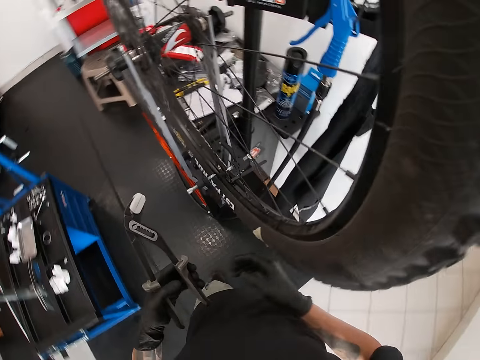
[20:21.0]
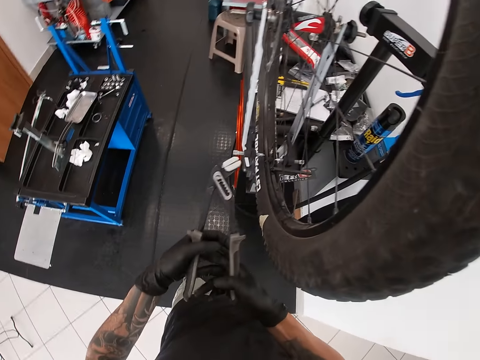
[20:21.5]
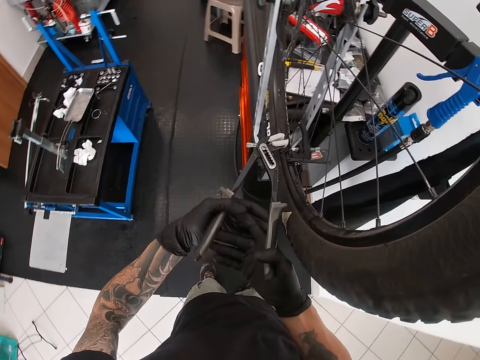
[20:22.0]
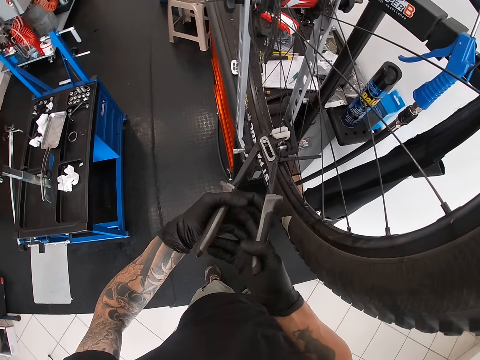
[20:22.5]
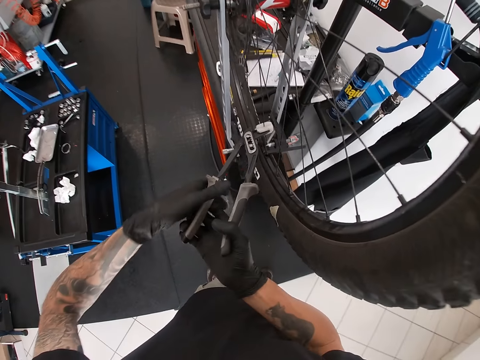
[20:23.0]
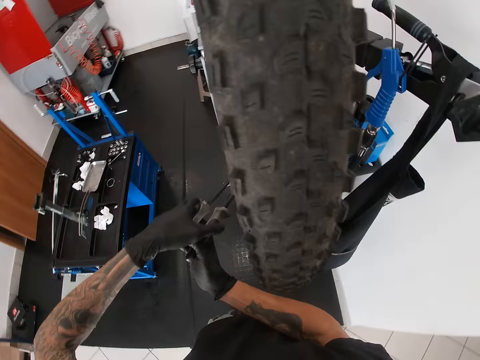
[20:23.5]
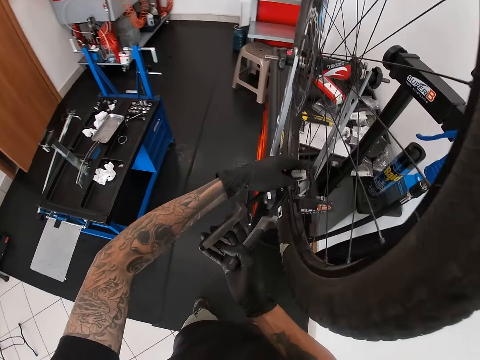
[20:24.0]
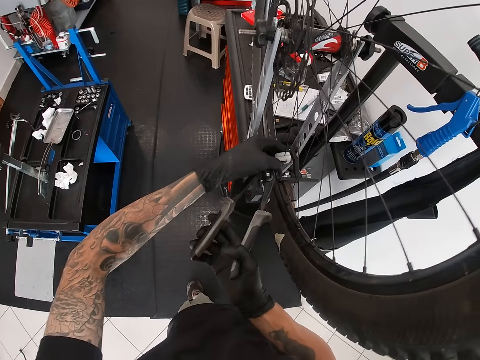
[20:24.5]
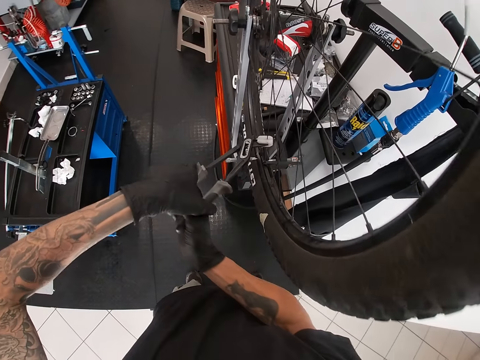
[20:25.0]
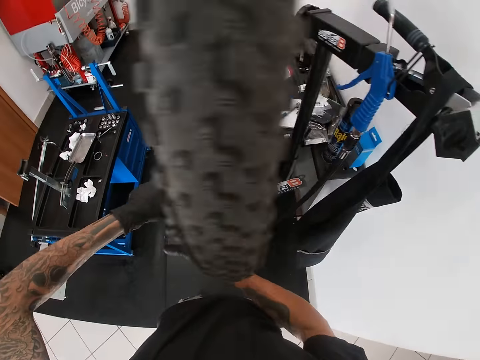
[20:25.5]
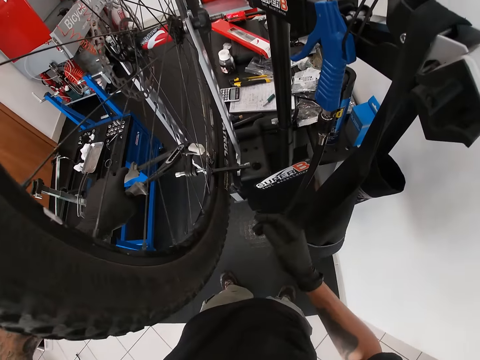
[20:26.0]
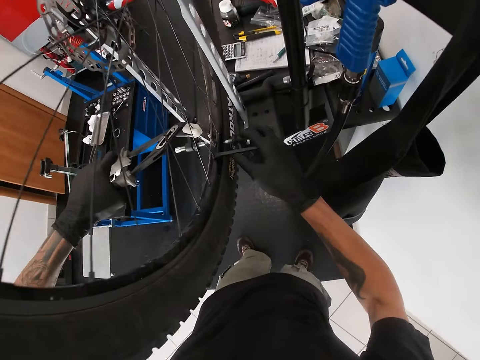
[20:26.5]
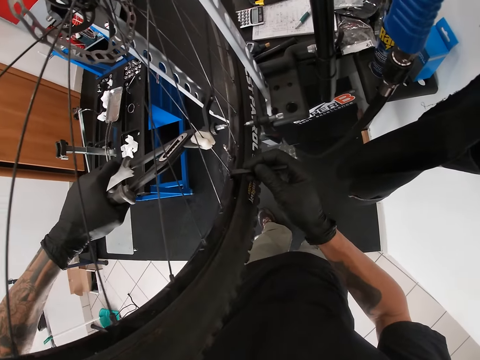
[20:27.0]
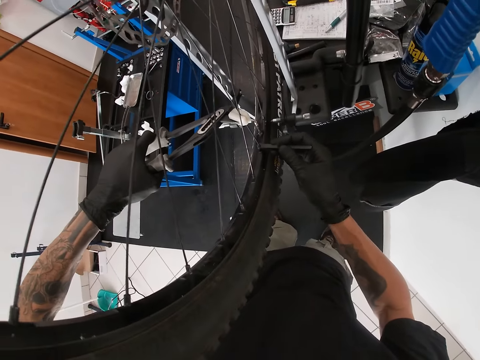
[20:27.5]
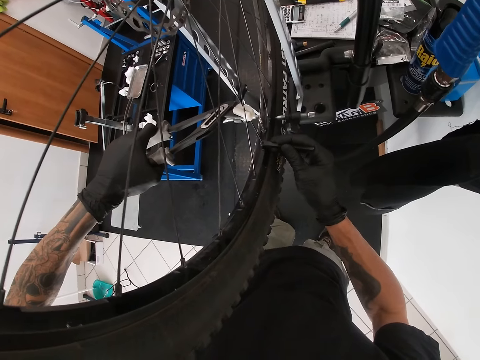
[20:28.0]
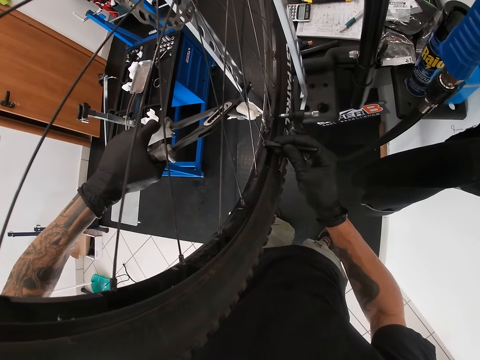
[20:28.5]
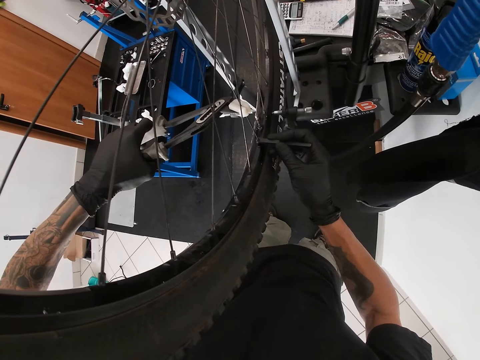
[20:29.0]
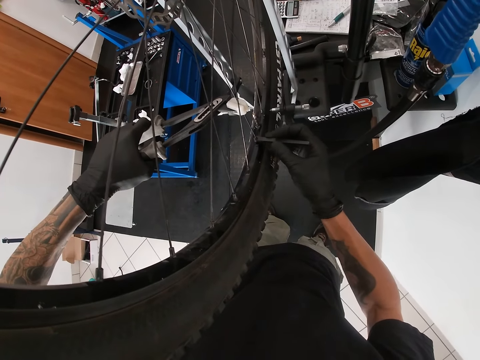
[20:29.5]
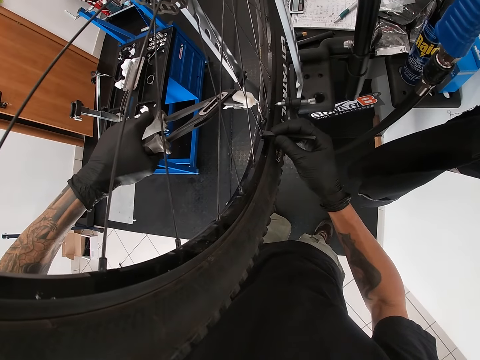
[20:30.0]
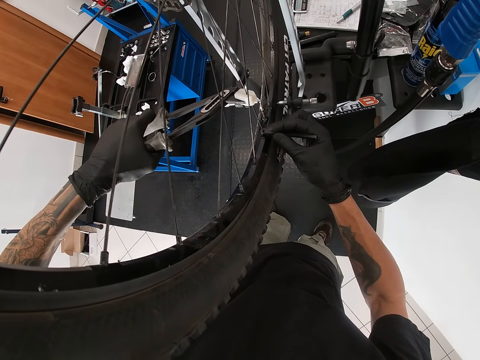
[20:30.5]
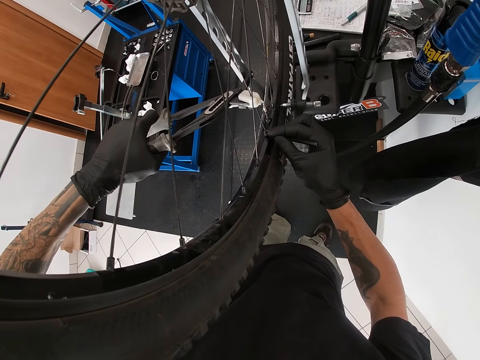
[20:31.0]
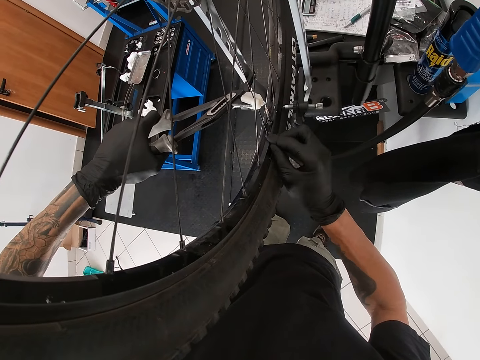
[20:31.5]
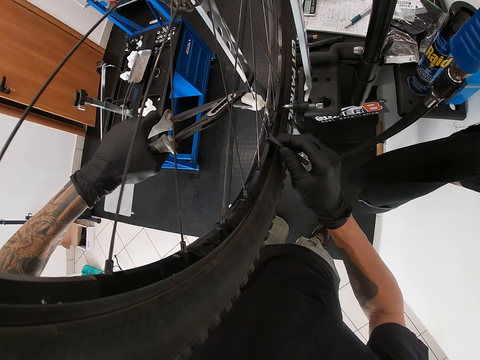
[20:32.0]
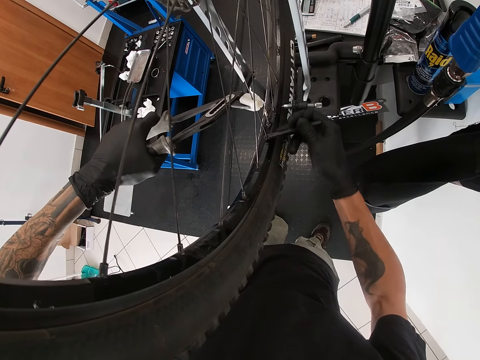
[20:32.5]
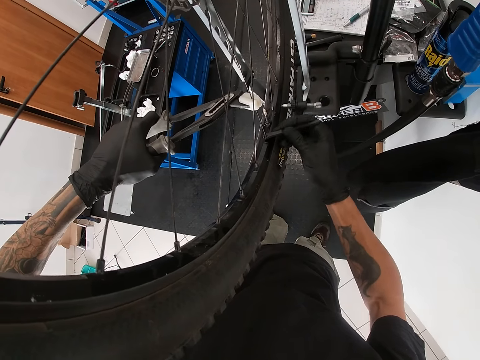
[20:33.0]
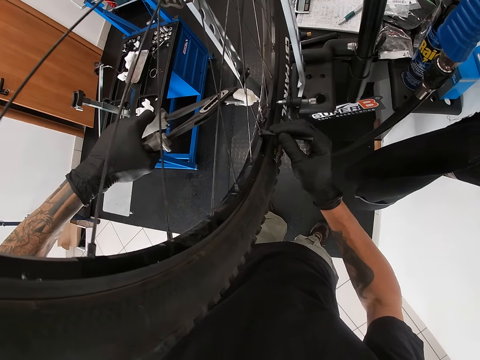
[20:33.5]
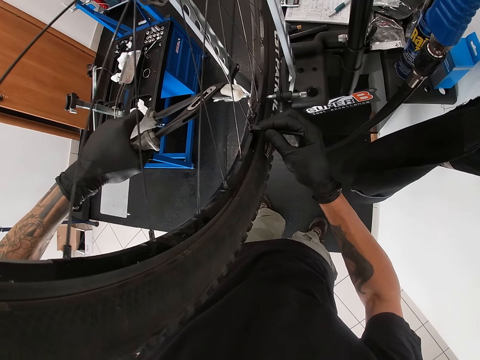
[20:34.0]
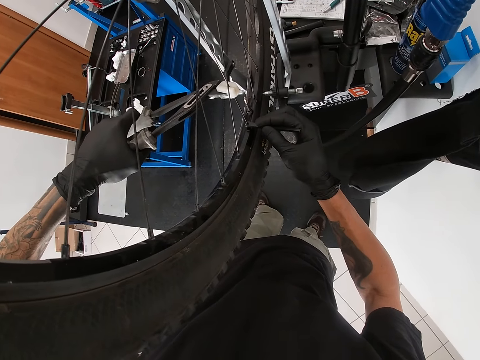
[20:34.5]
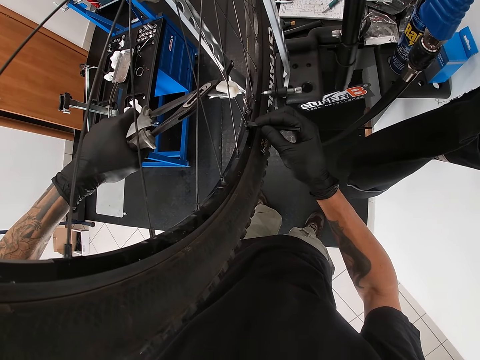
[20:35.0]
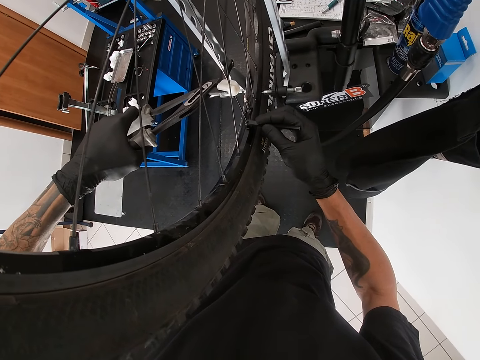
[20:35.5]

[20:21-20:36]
The camera wearer removes his right hand from the tyre seating tool. He holds the tyre seating tool with both hands. He grips the bicycle spoke with the tyre seating tool in his hands. He adjusts the rubber clip on the tyre seating tool with his left hand. He holds the tyre seating tool with his left hand. He holds the spanner on the bicycle rim with his right hand. He tightens a bolt on the bicycle rim with the spanner in his right hand.

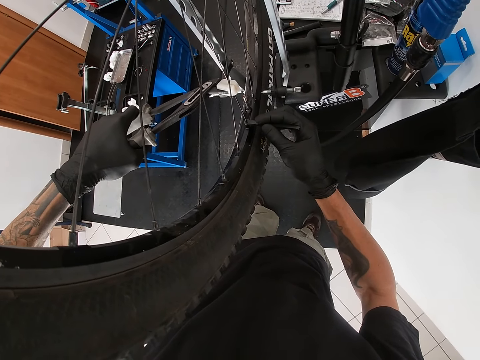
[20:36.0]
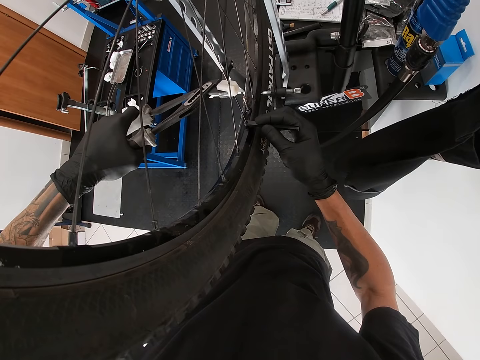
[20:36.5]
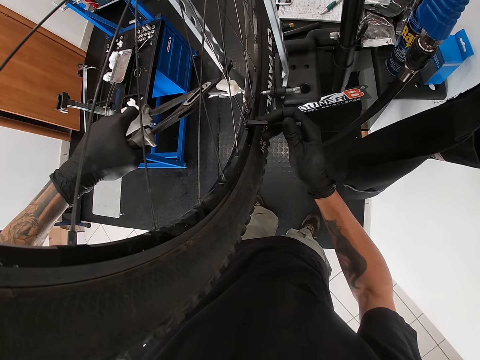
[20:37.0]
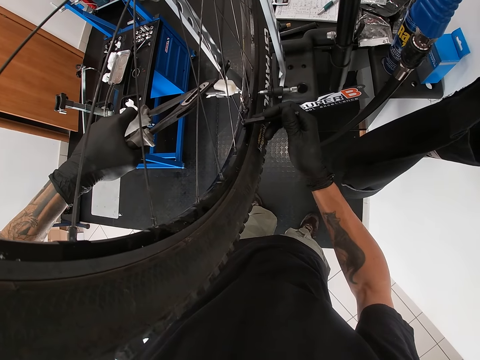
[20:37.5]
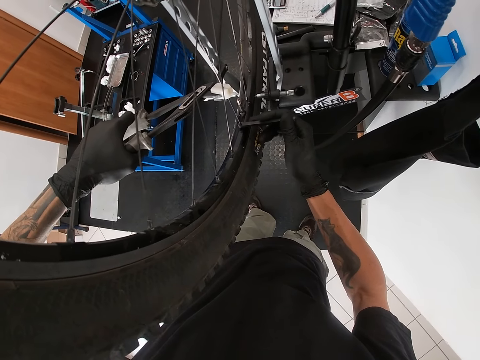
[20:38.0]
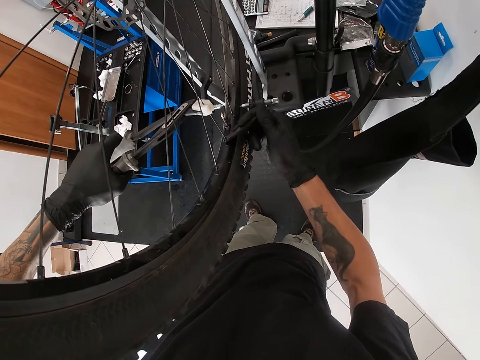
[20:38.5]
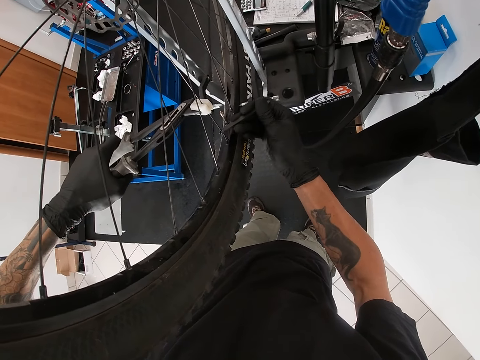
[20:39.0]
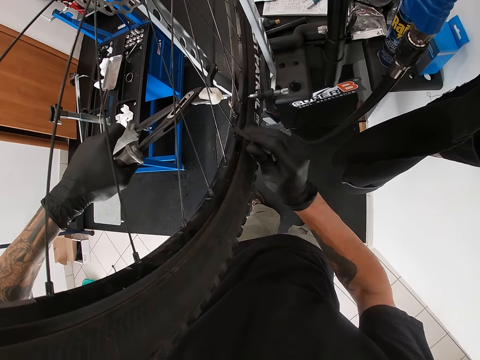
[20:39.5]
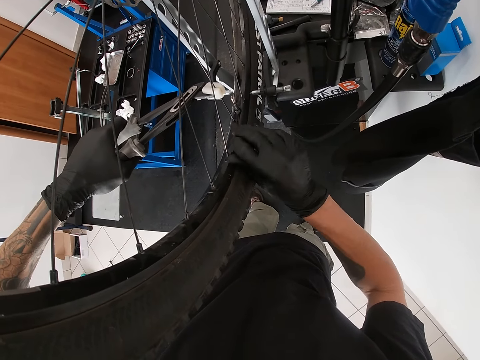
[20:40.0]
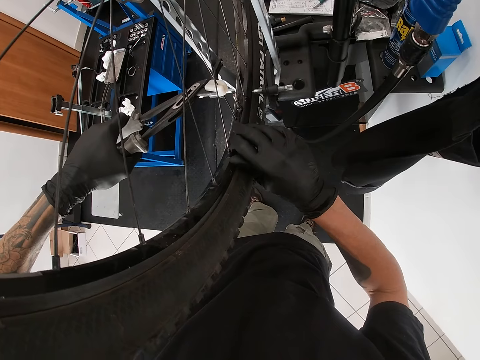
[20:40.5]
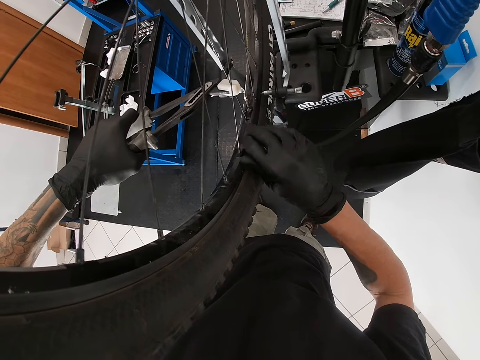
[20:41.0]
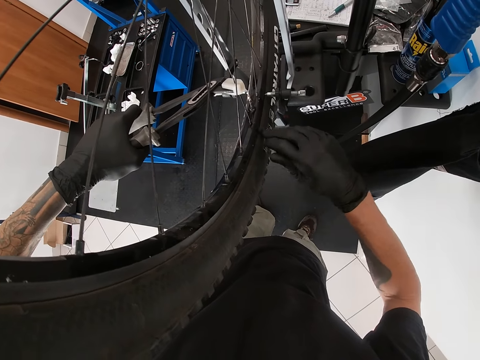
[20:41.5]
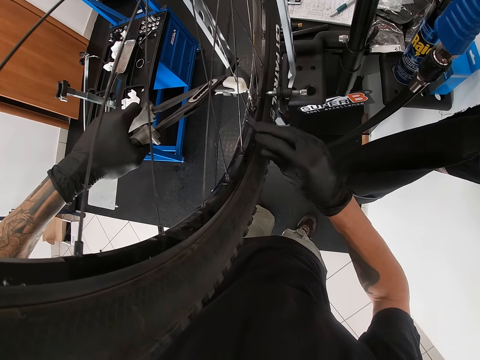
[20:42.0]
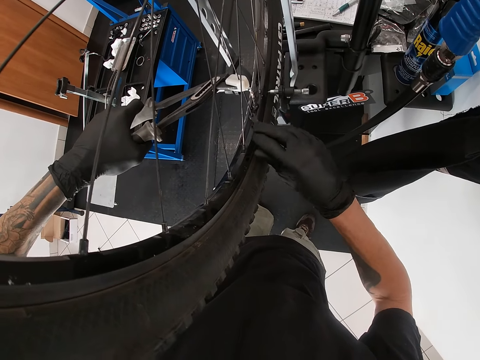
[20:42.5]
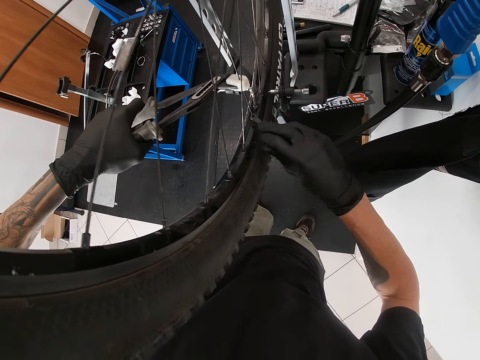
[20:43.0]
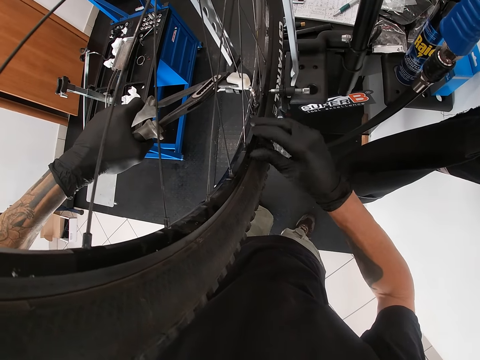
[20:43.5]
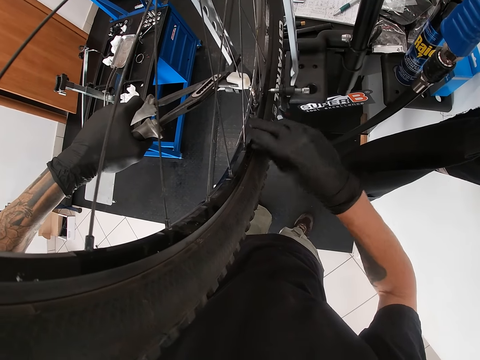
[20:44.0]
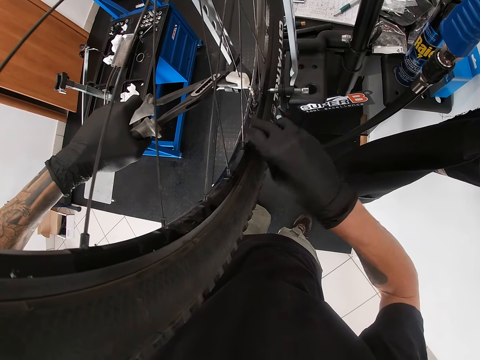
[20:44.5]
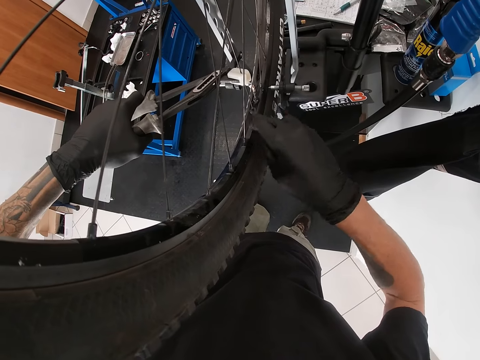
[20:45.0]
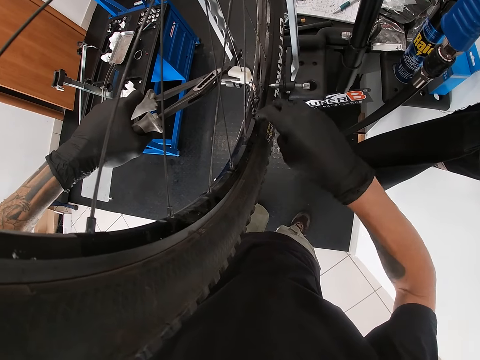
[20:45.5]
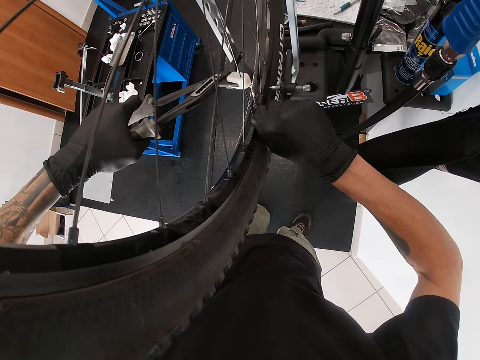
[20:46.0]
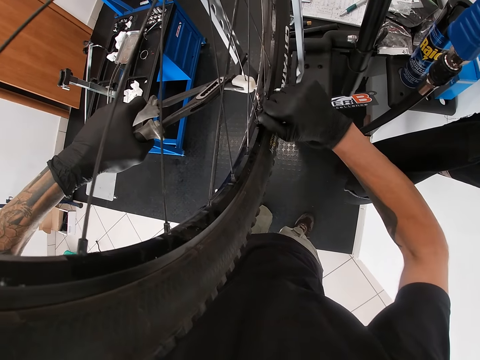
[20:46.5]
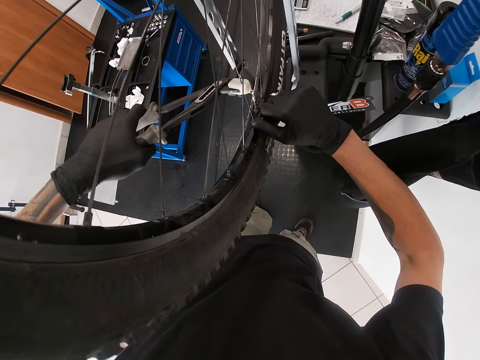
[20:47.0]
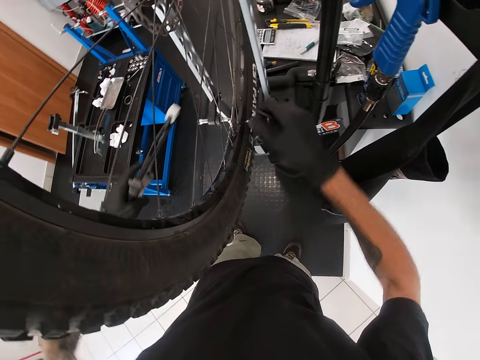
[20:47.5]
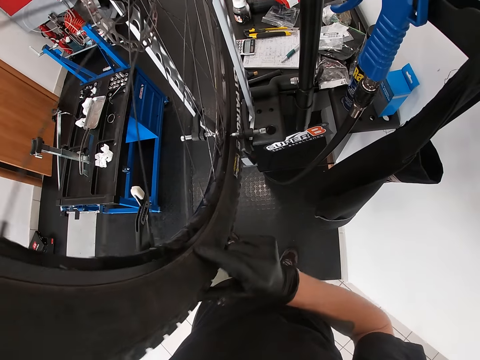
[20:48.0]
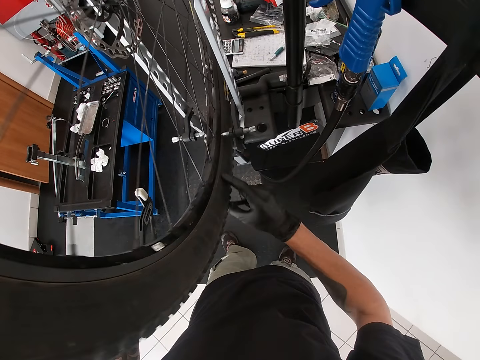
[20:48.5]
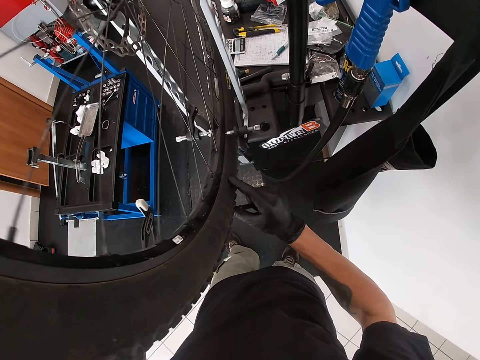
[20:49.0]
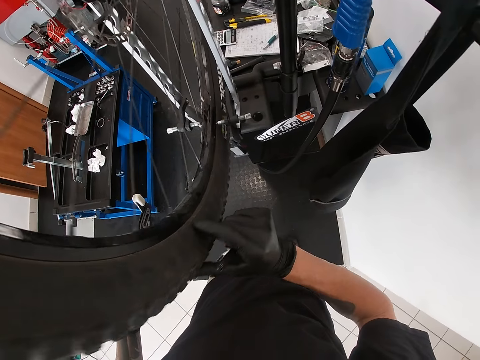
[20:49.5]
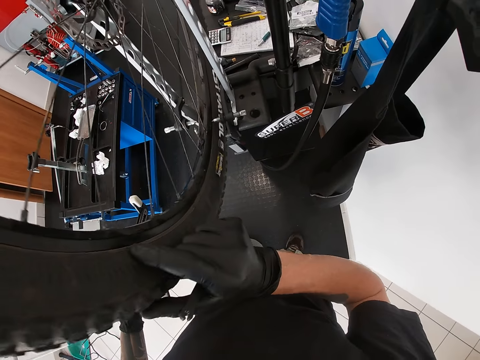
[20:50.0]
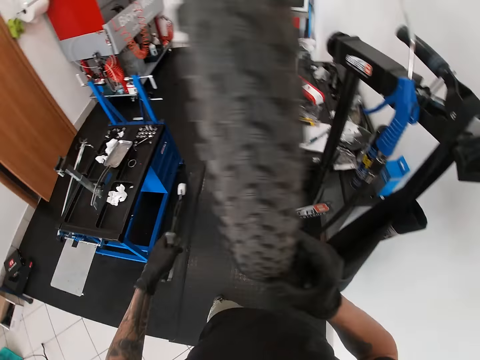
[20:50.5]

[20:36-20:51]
The camera wearer removes the tyre seating tool in his left hand from the bicycle spoke. He removes the spanner in his right hand from the bicycle spoke. He rotates the bicycle tyre with his right hand.
